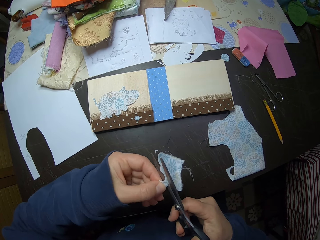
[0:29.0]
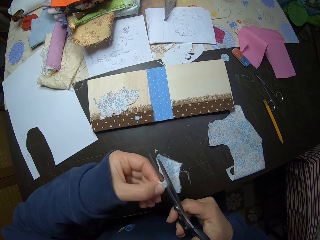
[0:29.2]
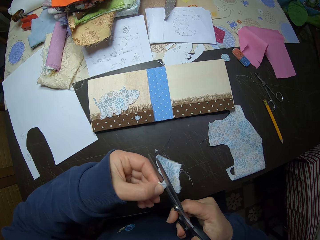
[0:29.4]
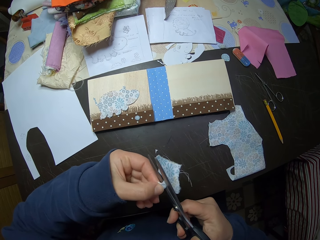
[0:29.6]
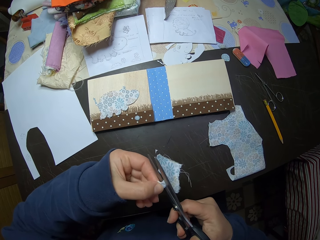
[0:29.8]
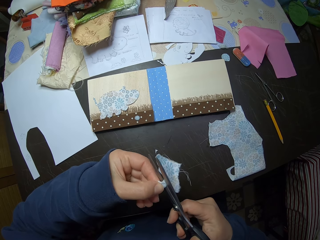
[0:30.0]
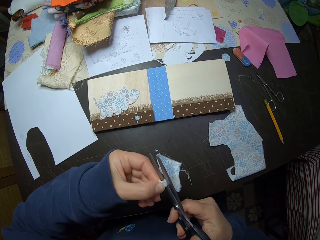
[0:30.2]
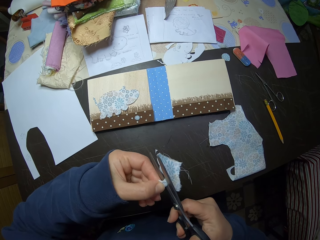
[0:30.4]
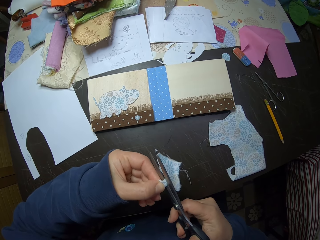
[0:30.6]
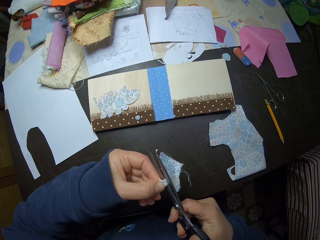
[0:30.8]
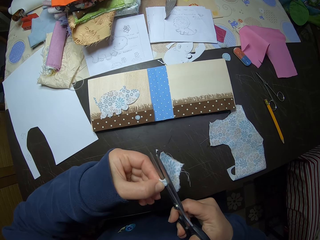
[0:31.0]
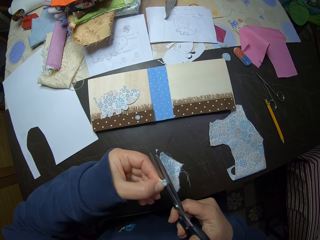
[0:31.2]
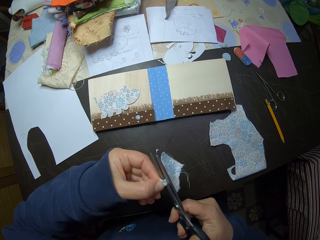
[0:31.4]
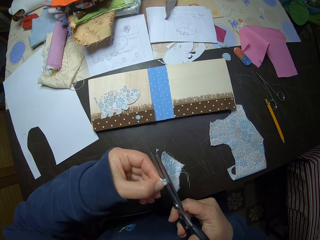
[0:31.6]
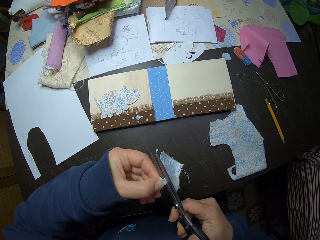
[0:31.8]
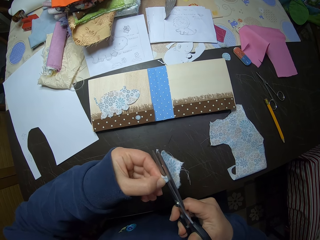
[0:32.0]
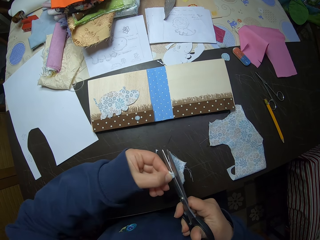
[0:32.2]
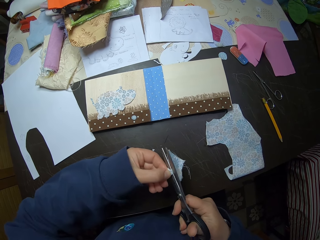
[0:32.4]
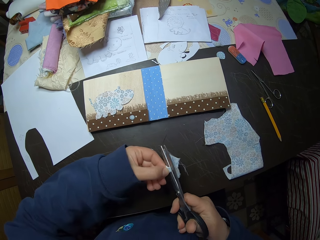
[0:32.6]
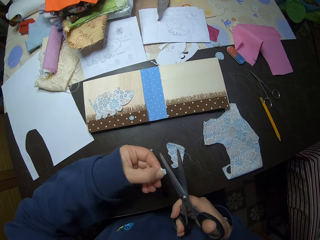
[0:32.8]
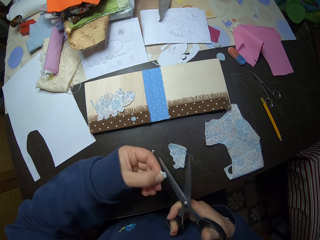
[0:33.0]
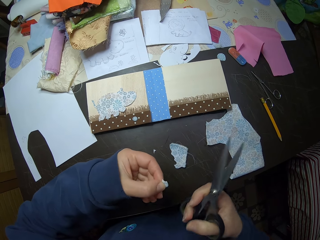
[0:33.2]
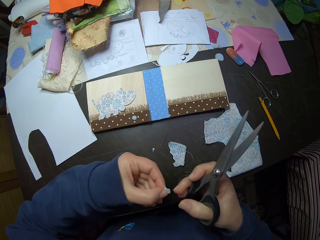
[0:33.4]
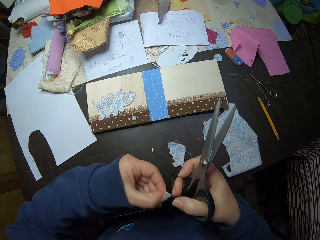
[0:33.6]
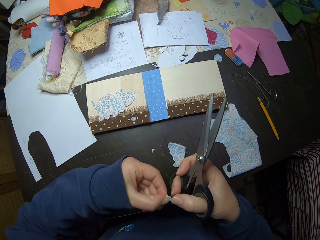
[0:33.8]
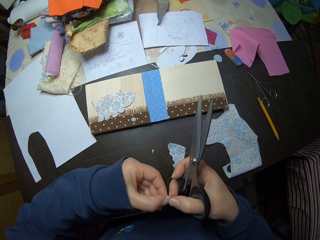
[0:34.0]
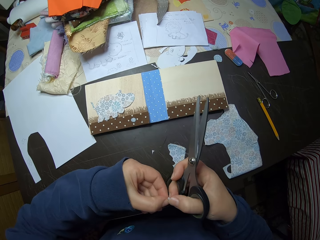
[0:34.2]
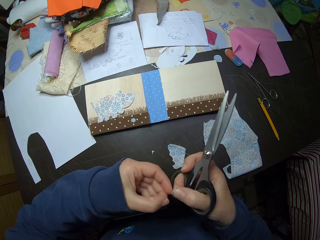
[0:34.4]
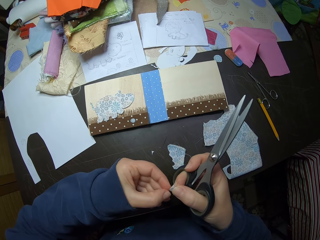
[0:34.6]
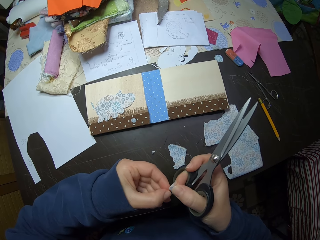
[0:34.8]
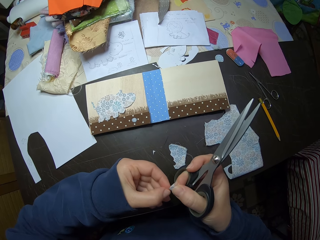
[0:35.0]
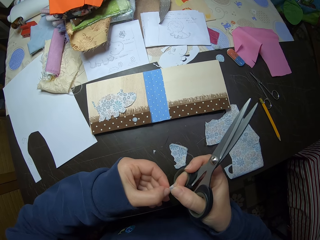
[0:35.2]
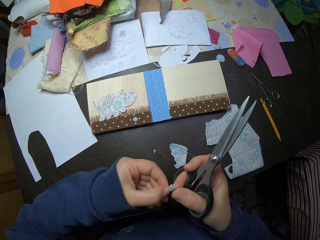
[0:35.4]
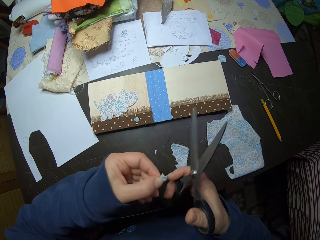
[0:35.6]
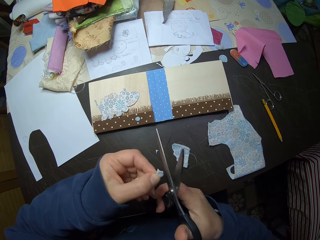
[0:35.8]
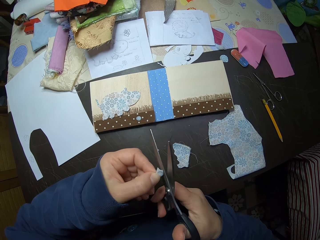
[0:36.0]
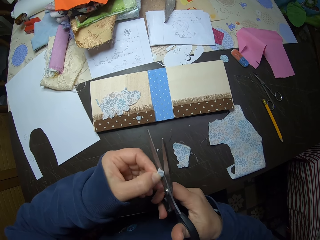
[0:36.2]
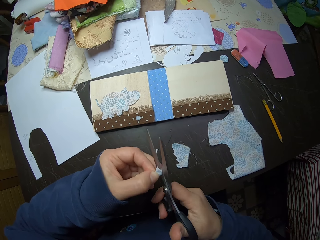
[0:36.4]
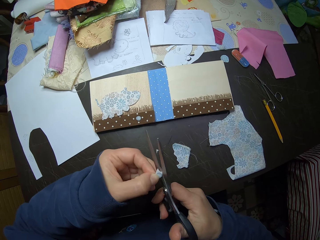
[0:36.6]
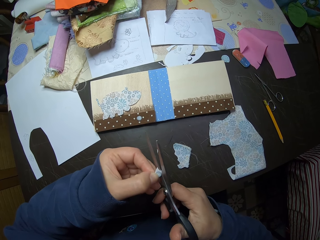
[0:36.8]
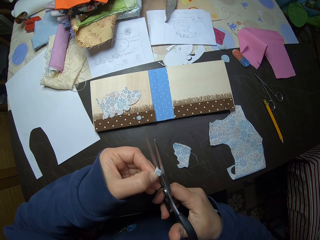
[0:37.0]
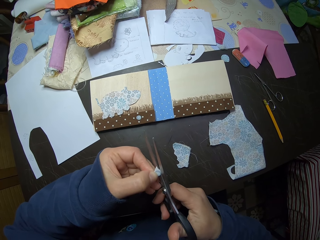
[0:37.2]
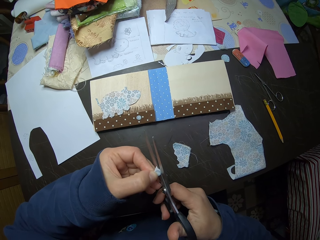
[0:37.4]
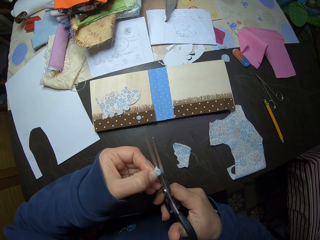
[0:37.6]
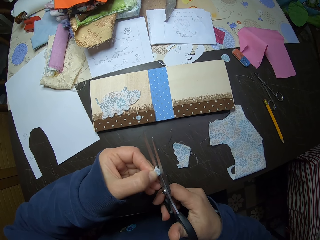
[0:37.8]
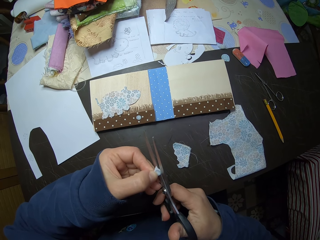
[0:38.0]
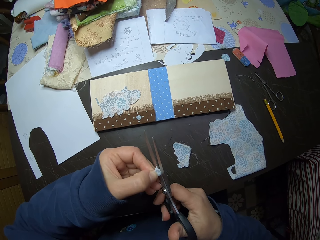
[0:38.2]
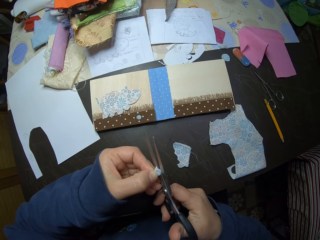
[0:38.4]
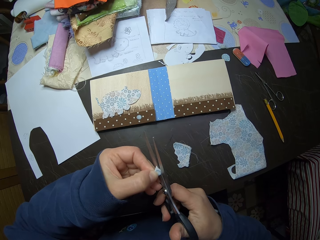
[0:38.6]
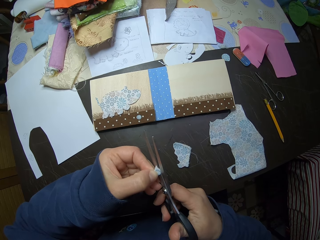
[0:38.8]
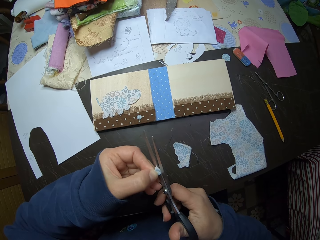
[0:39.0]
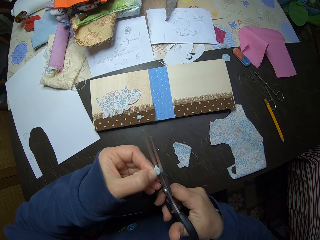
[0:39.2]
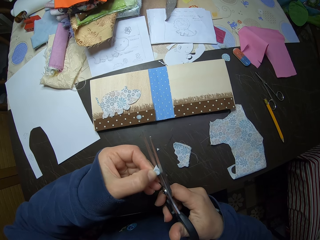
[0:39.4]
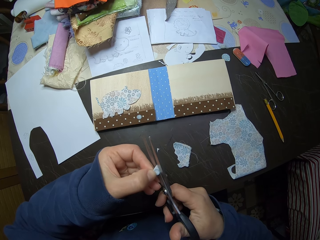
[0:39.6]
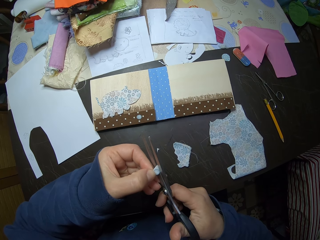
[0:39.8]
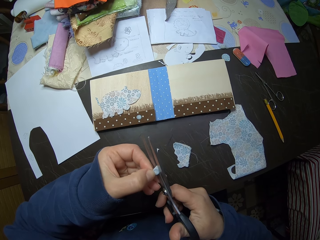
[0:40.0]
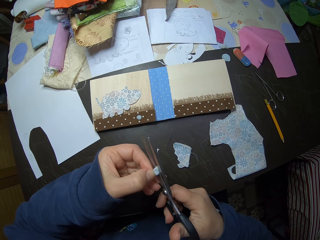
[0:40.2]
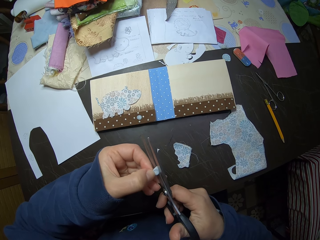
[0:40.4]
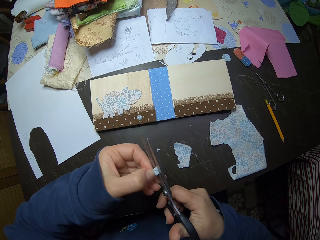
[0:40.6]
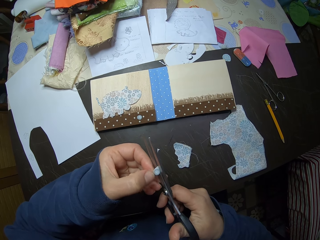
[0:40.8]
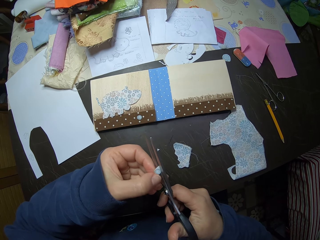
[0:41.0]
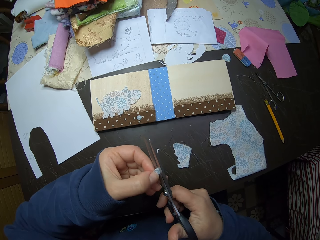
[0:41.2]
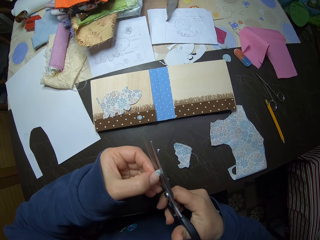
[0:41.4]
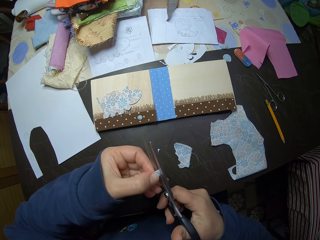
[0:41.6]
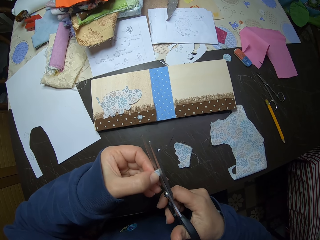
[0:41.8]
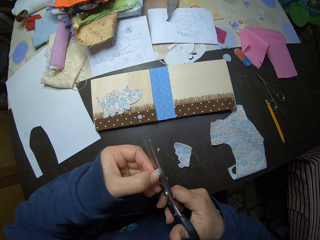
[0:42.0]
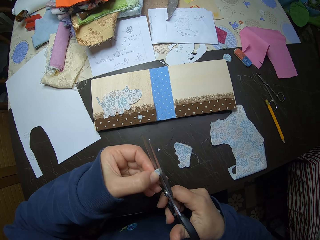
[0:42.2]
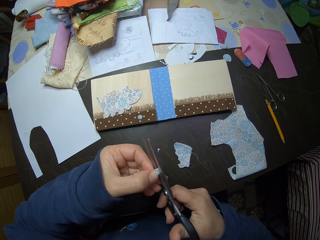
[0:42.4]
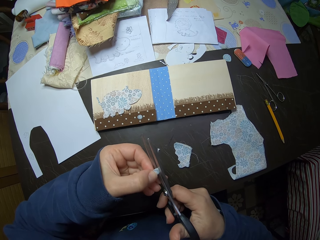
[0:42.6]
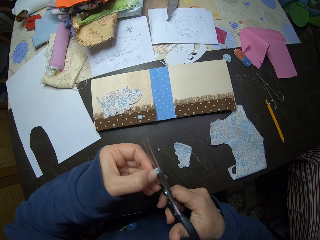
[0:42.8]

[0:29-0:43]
The camera wearer cuts the cloth with the scissors. He adjusts the cloth with his left hand. He cuts the cloth with the scissors. He drops a piece of cloth on the desk. He holds the piece of cloth with his hands. He holds the piece of cloth with his left hand. He cuts the piece of cloth. He puts the piece of cloth in between the pair of scissors. He trims the piece of cloth with the scissors.

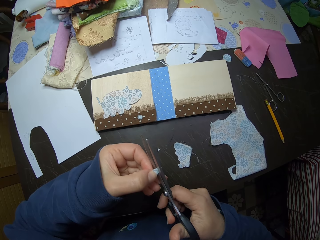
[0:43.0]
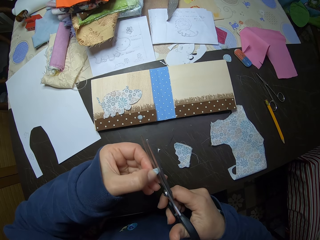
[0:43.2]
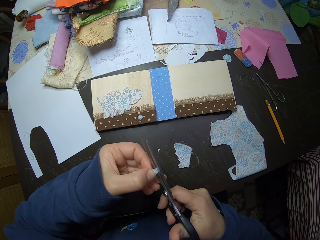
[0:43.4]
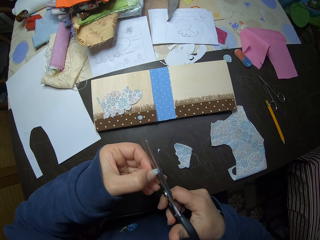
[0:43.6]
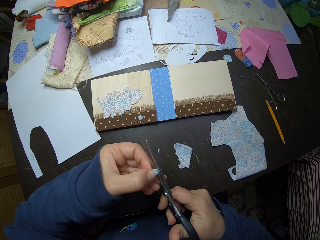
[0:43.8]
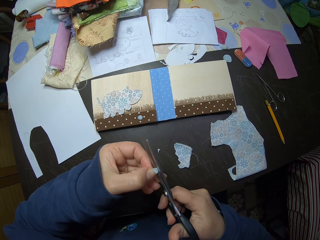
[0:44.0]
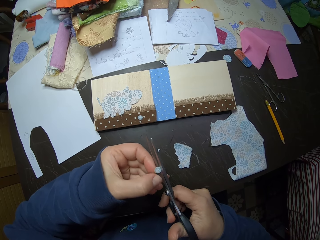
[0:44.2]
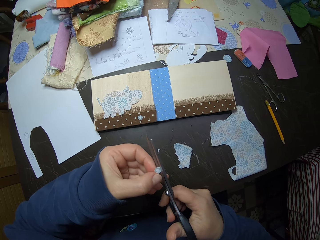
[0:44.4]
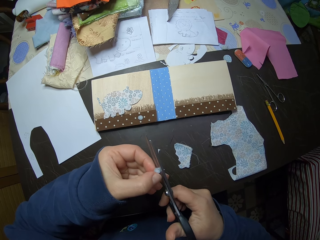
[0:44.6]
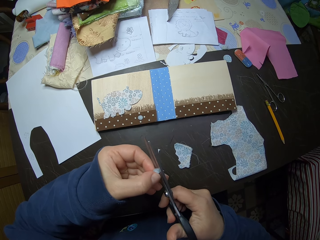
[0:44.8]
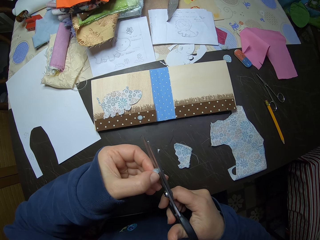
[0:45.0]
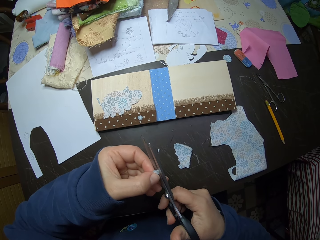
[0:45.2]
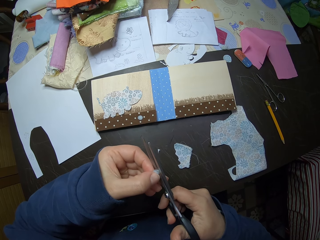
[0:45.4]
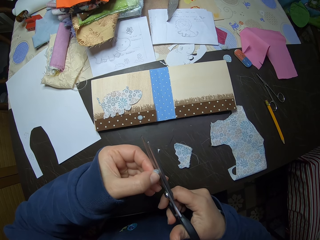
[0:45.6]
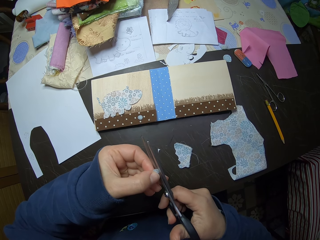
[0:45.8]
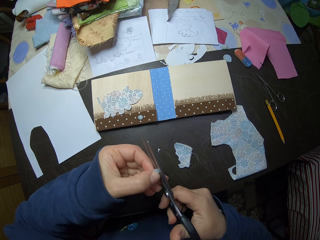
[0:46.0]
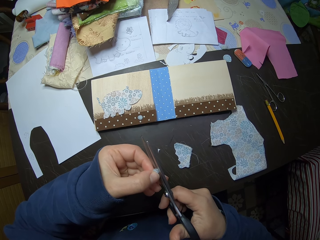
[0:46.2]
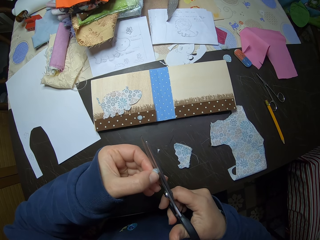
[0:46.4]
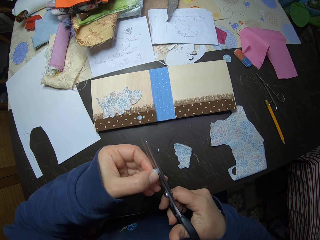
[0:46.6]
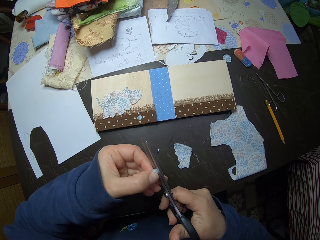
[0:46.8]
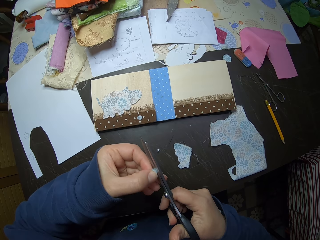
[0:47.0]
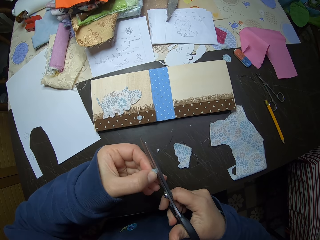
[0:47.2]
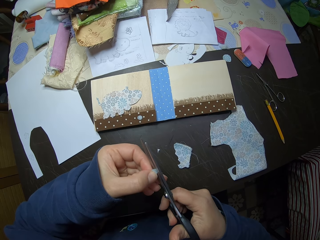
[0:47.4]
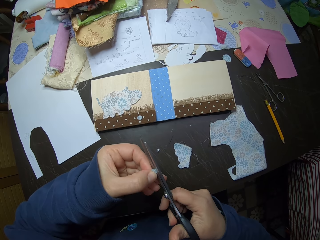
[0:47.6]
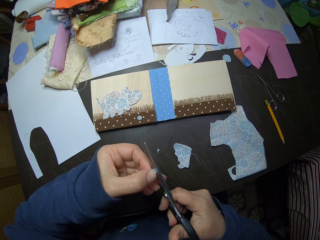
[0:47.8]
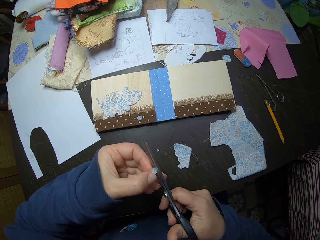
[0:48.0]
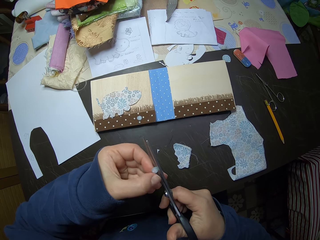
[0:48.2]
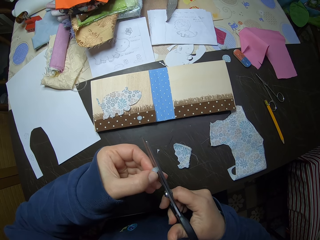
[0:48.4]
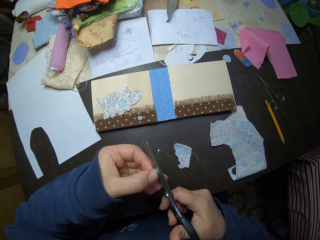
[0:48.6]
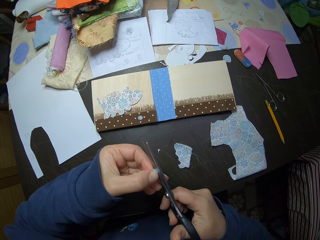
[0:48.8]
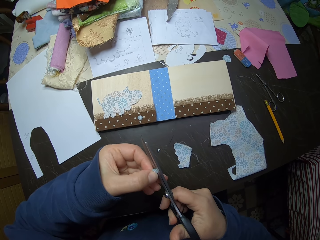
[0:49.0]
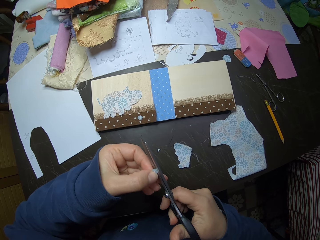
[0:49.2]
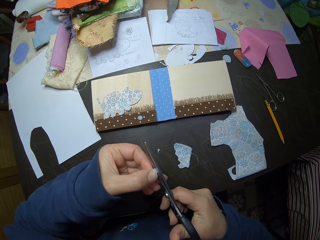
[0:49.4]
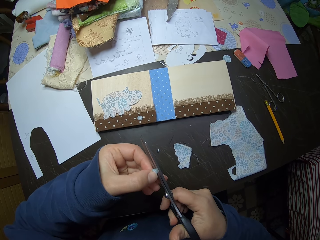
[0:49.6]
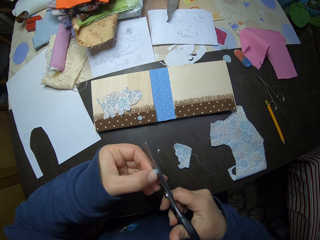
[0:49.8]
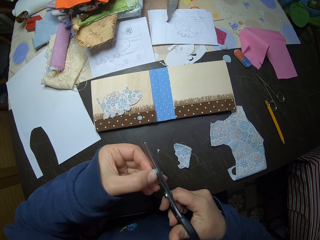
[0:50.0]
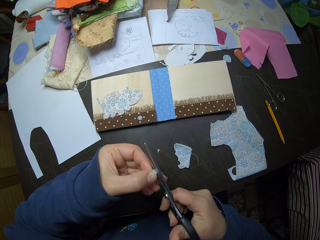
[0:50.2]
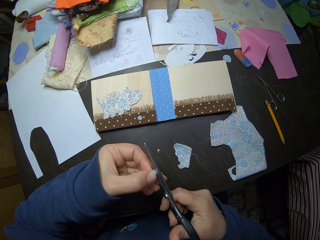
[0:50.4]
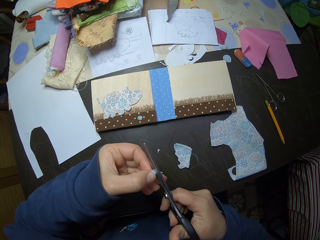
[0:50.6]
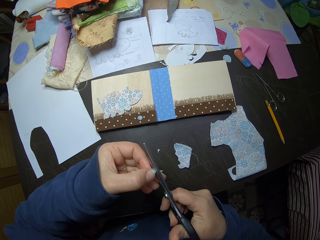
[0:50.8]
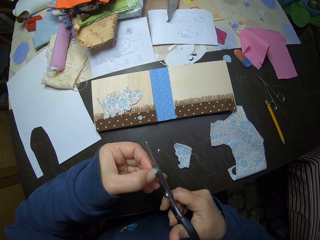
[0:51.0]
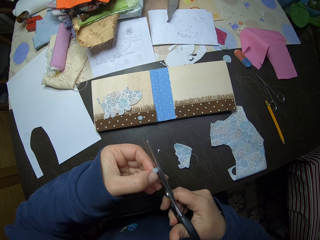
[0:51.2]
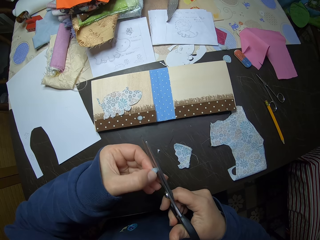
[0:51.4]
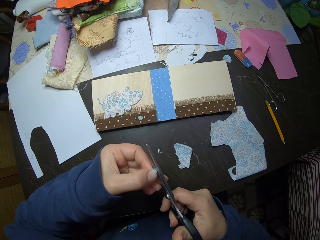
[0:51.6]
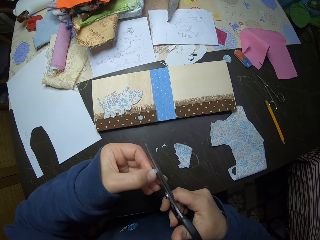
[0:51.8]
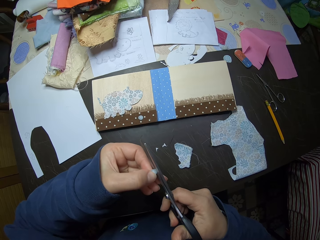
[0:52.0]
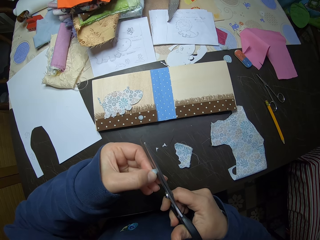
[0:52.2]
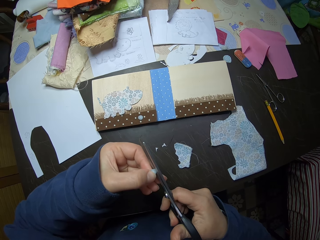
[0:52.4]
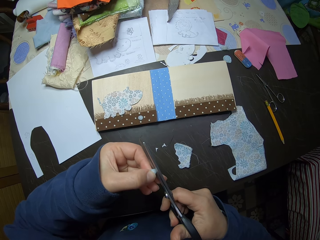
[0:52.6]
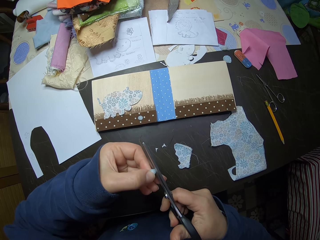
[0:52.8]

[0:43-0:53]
The camera wearer adjusts the piece of cloth with his left hand. He trims the piece of cloth with the scissors.
